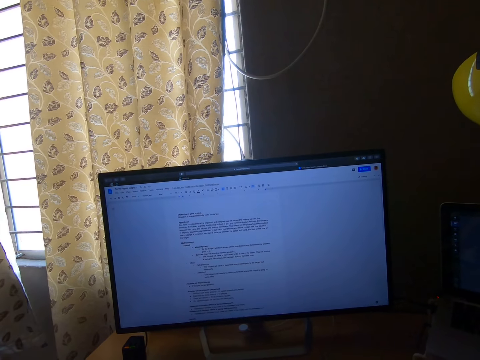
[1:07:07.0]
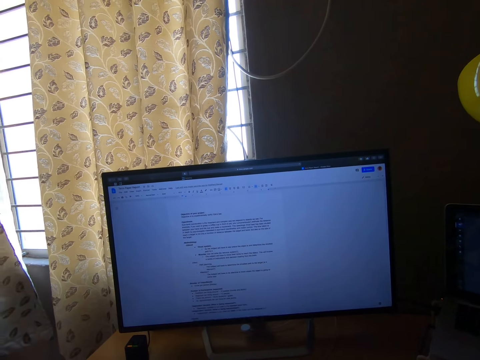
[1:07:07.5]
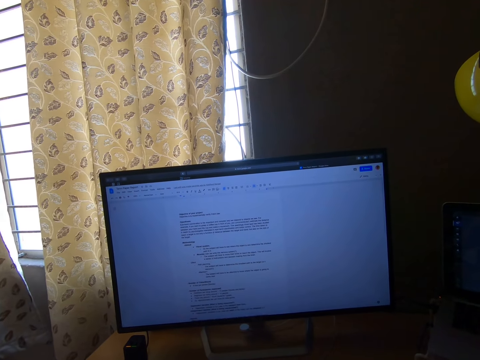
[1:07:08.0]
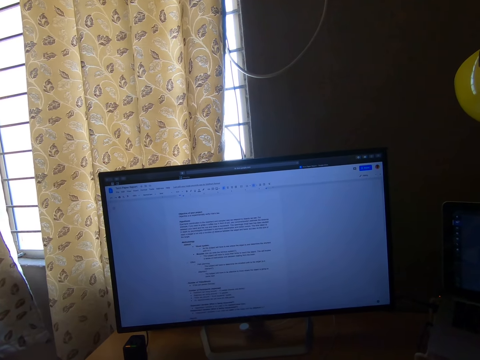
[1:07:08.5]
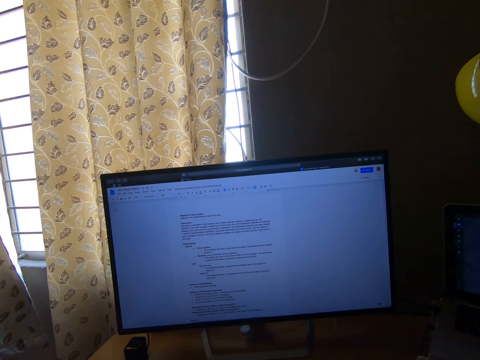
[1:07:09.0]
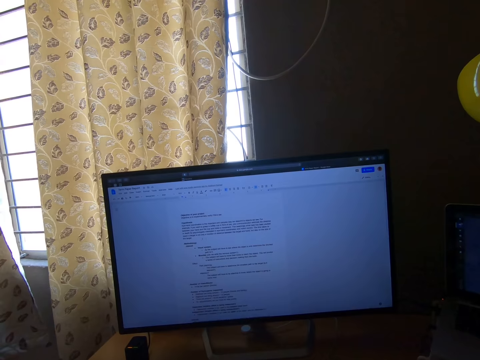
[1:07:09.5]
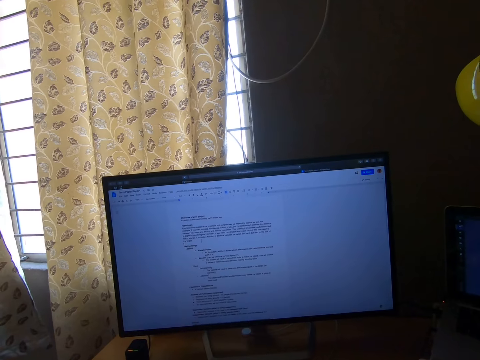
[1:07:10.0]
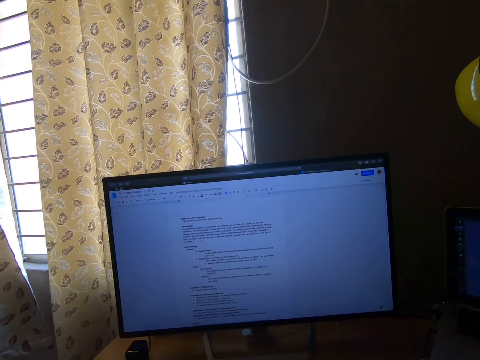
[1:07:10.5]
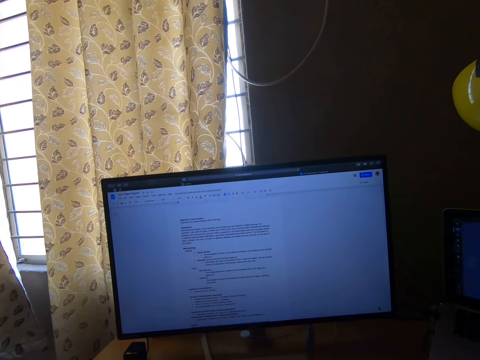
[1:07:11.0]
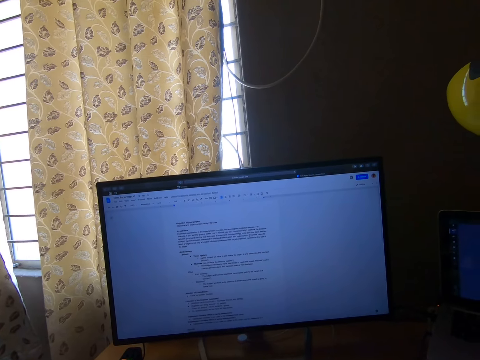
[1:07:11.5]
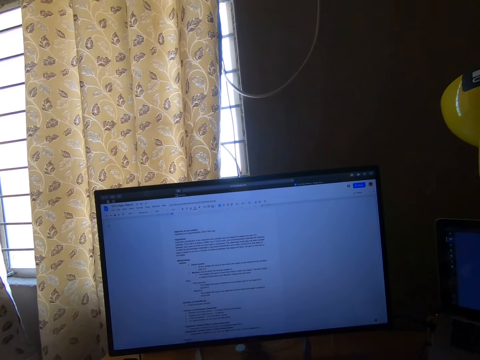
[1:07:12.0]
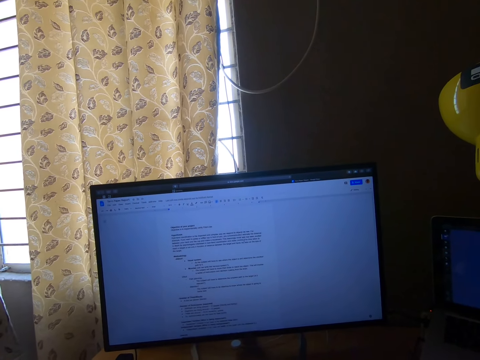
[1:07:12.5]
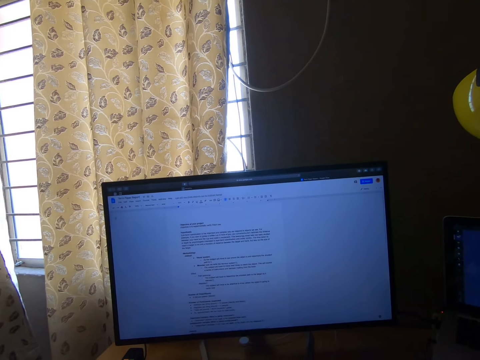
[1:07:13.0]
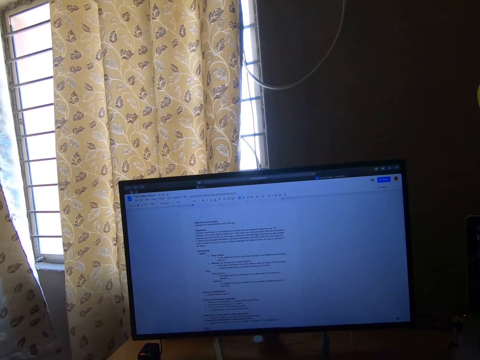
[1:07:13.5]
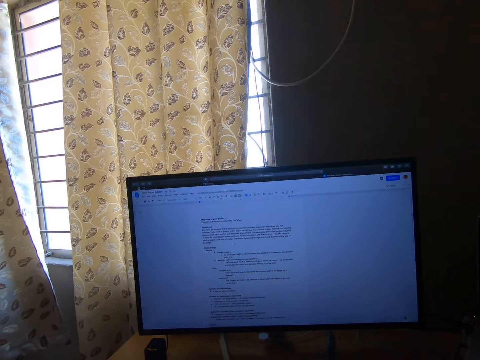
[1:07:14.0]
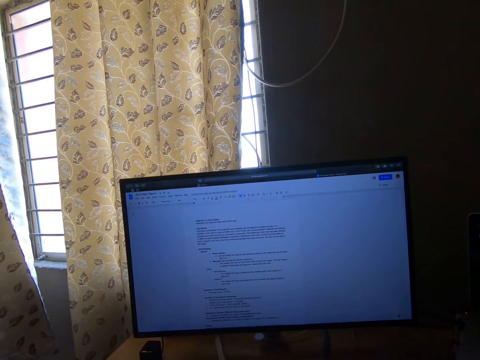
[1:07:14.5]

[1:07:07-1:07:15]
The camera wearer stares at the monitor screen. They click the mouse.

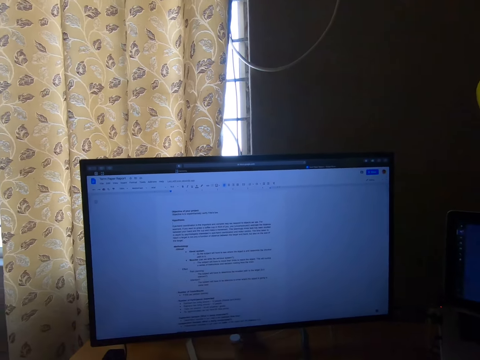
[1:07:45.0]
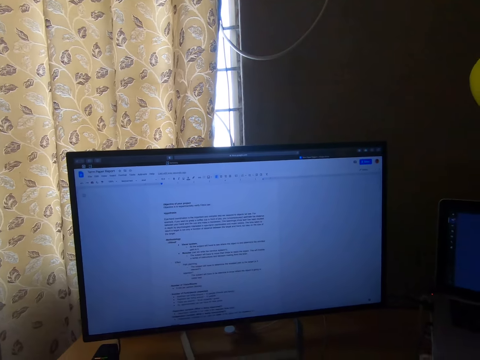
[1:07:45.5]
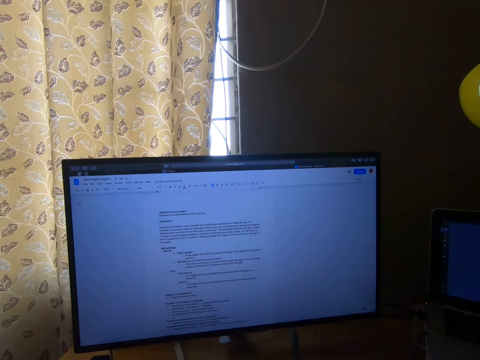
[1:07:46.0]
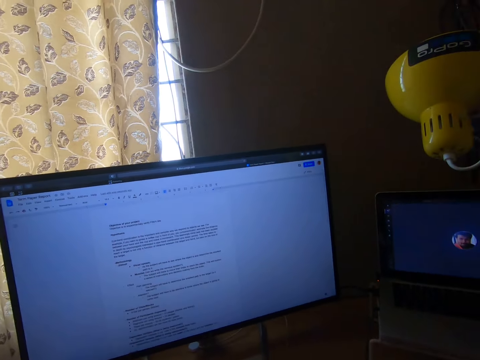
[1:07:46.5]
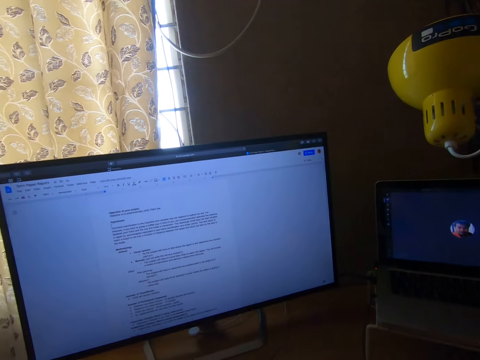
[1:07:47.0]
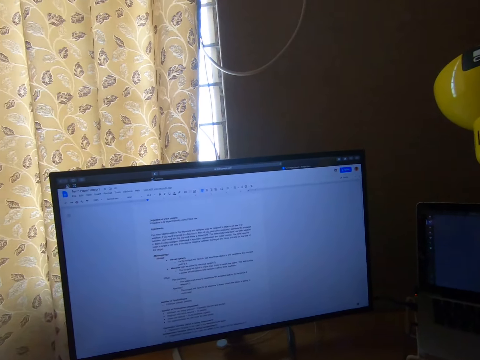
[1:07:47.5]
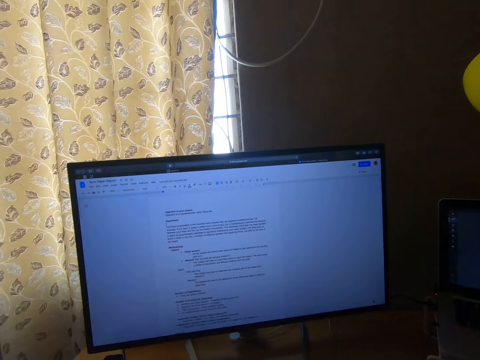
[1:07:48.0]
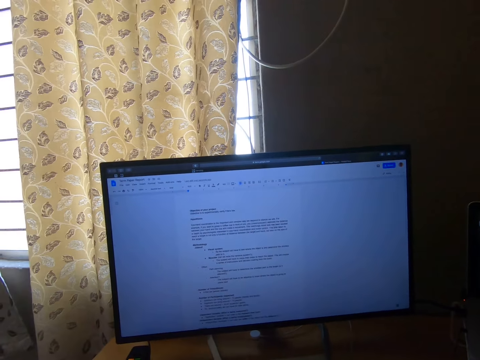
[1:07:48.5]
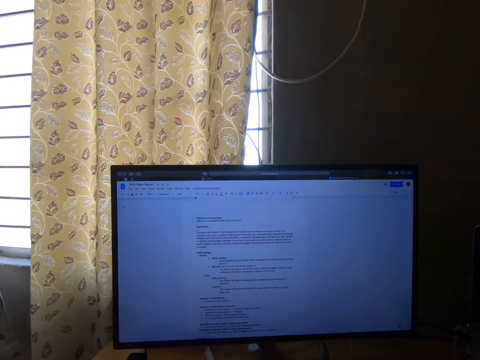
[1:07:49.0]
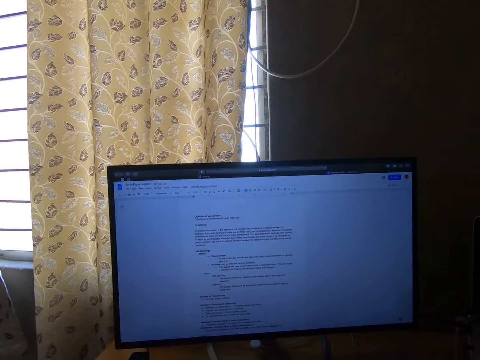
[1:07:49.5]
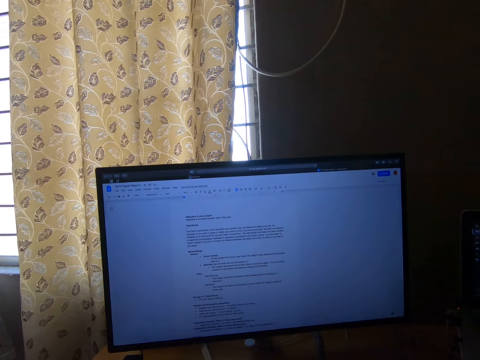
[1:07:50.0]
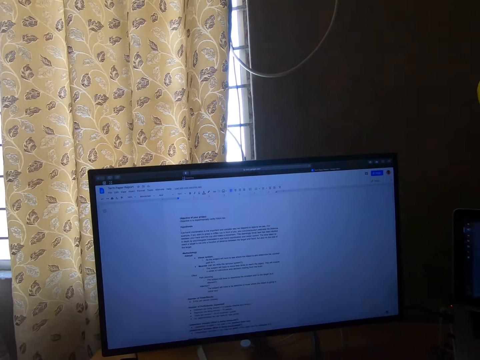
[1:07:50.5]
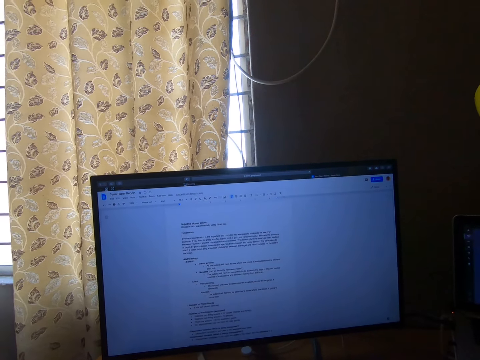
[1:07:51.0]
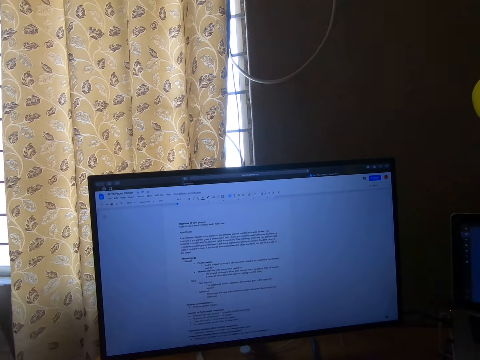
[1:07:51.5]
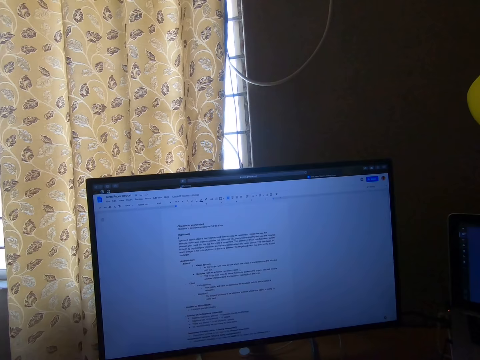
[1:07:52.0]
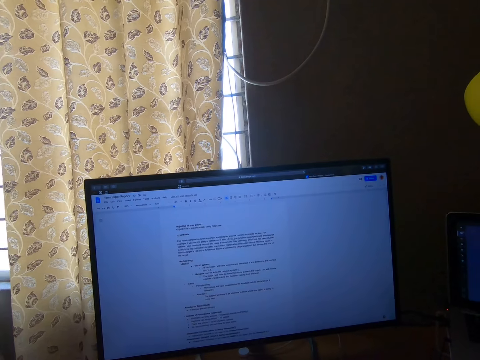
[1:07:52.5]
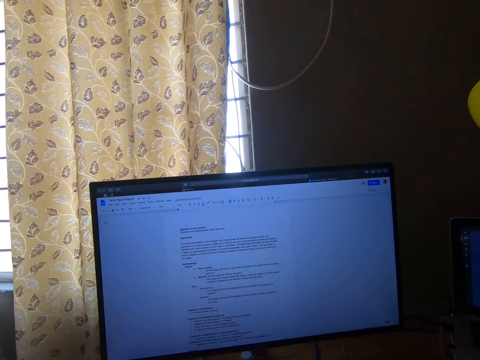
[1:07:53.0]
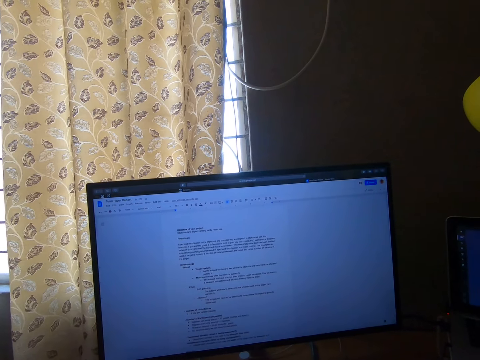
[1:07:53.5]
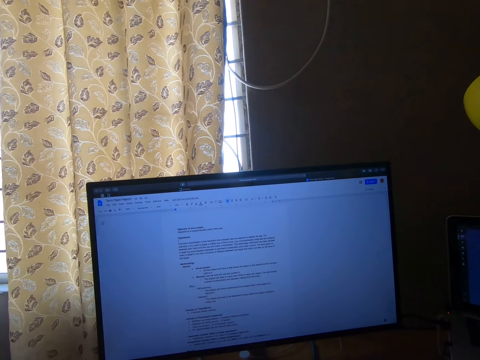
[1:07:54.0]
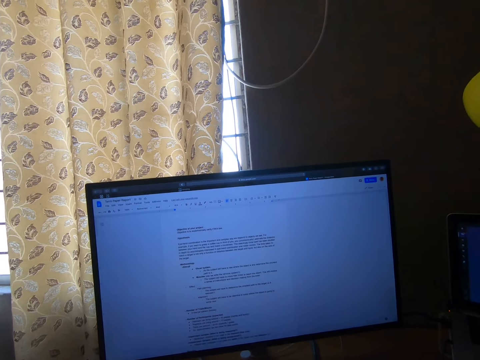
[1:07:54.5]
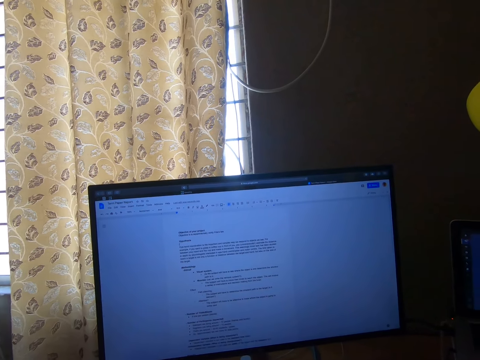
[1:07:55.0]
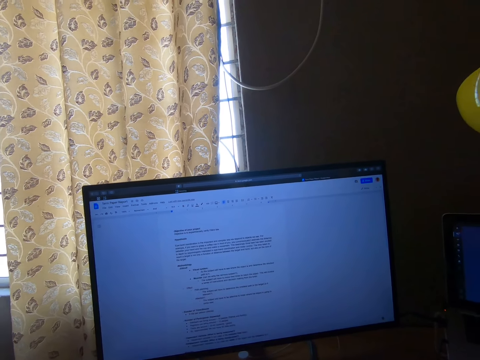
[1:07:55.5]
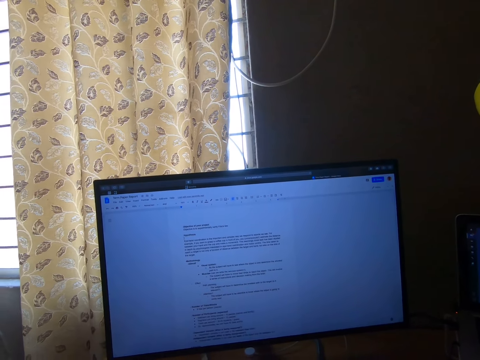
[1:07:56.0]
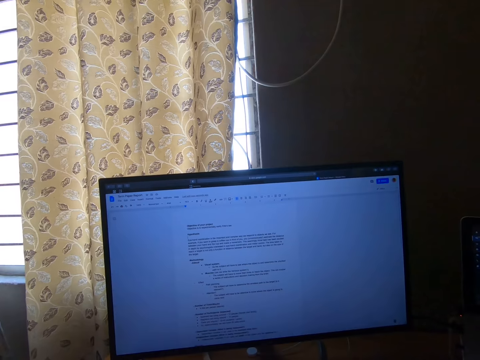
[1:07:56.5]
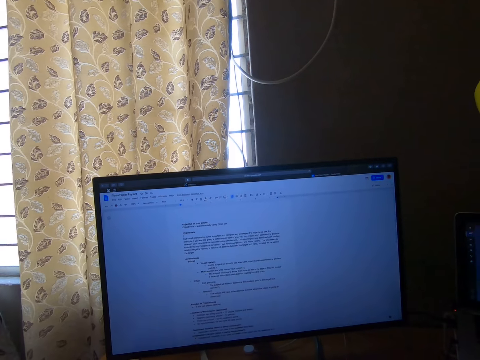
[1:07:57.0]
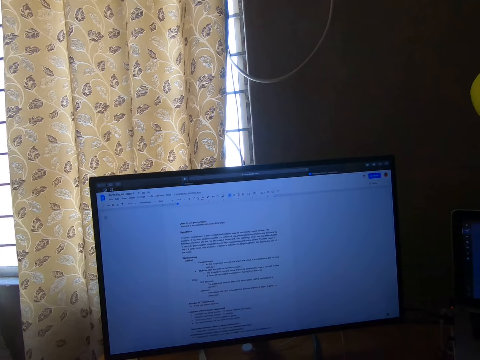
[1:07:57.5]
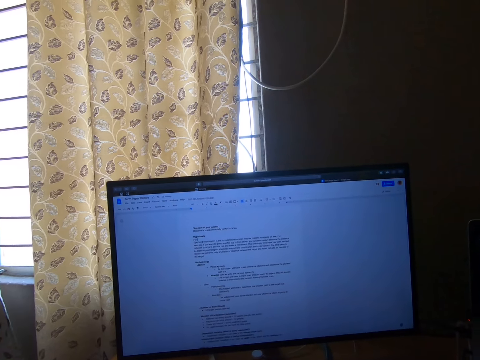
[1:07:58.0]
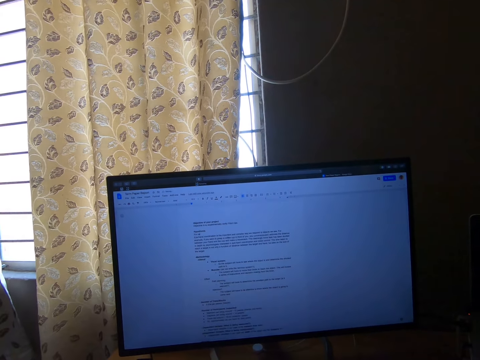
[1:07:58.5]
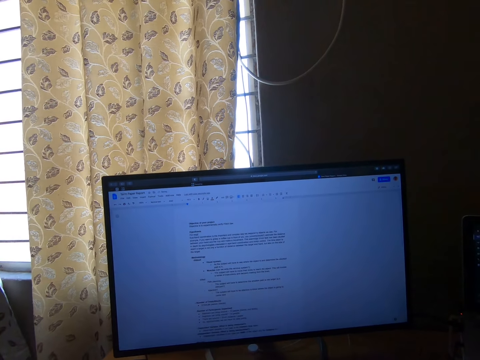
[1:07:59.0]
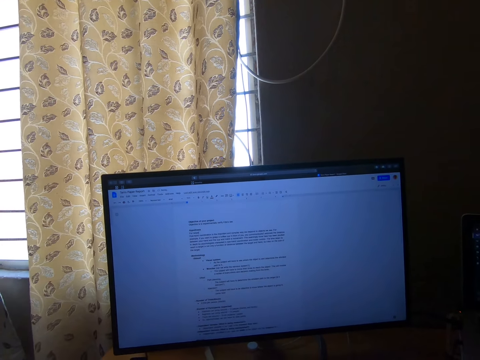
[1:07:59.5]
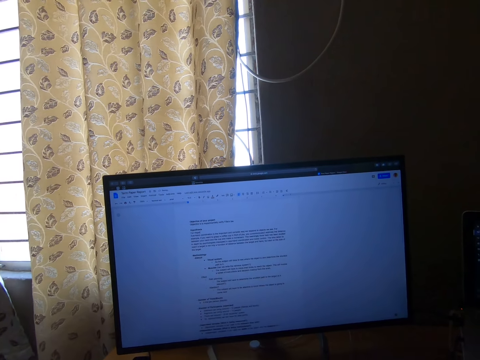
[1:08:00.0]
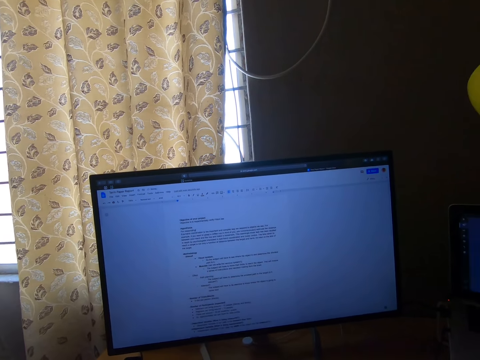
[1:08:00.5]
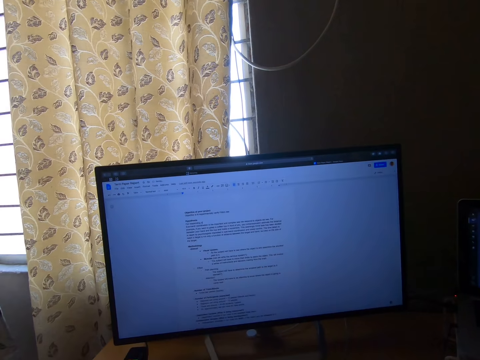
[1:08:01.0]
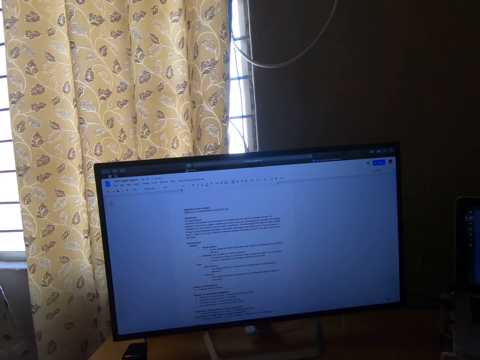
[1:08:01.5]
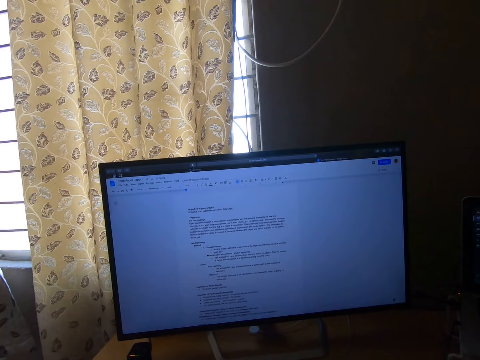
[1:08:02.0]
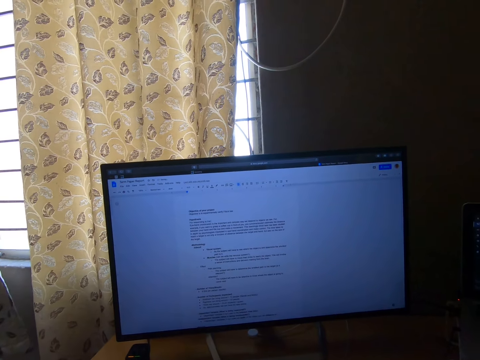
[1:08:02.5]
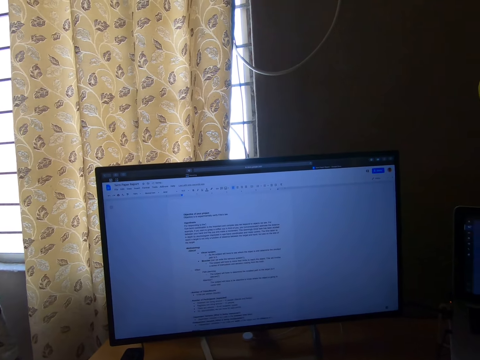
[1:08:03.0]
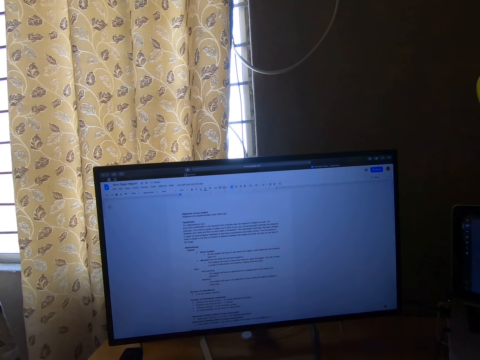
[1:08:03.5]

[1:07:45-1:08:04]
The camera wearer stares at the computer. They type with the keyboard. They stare back at the computer. They operate the computer.
